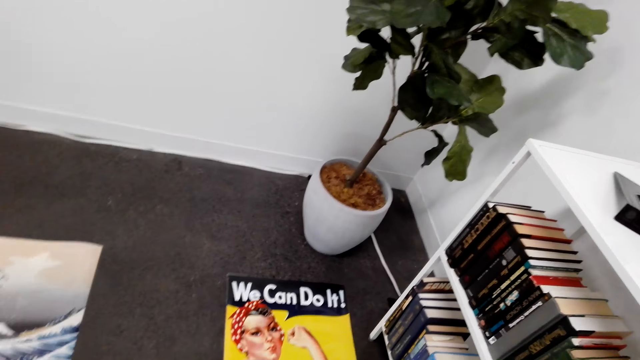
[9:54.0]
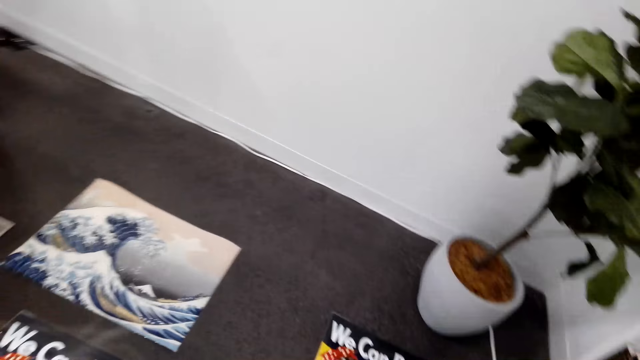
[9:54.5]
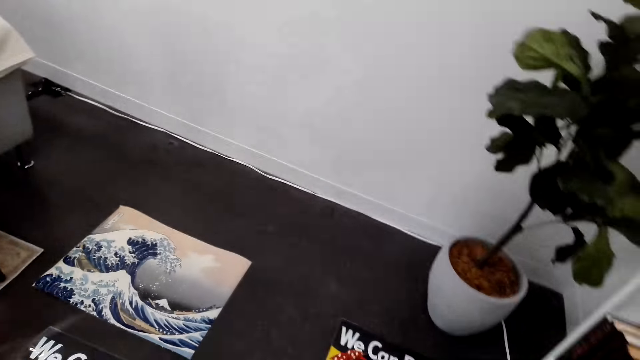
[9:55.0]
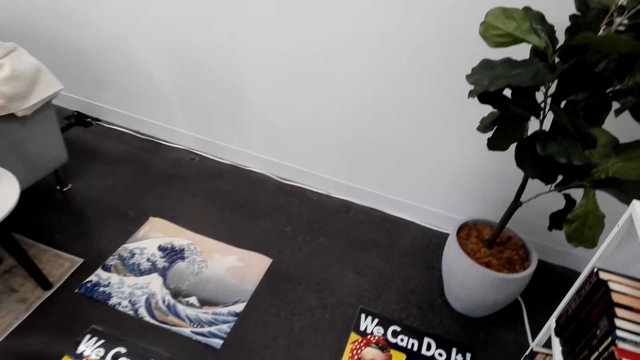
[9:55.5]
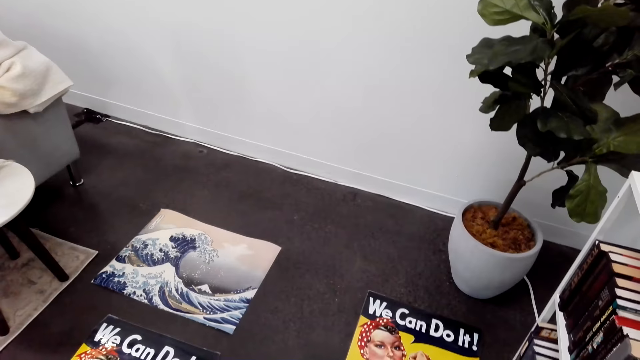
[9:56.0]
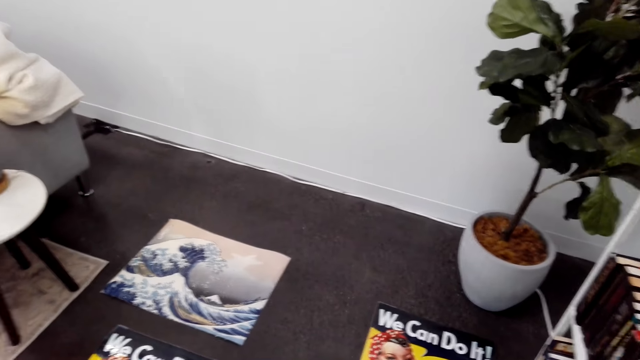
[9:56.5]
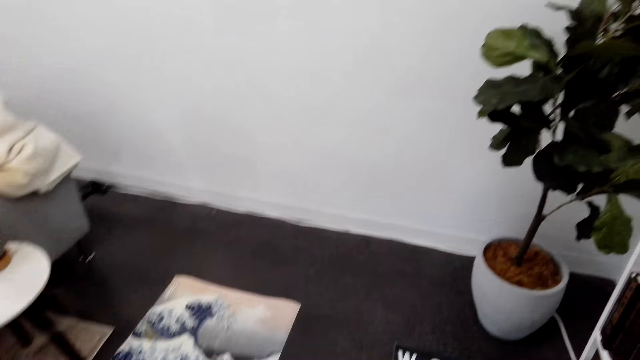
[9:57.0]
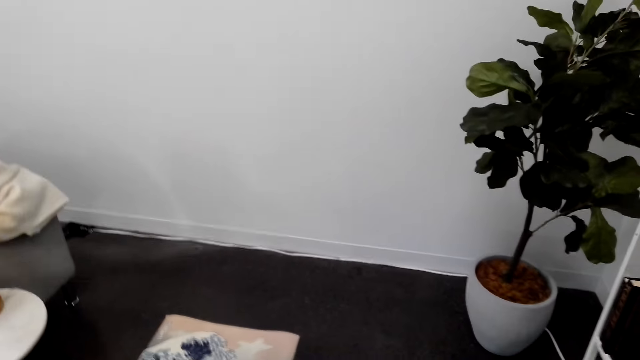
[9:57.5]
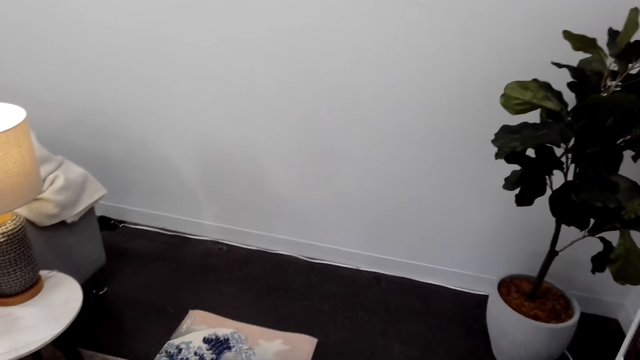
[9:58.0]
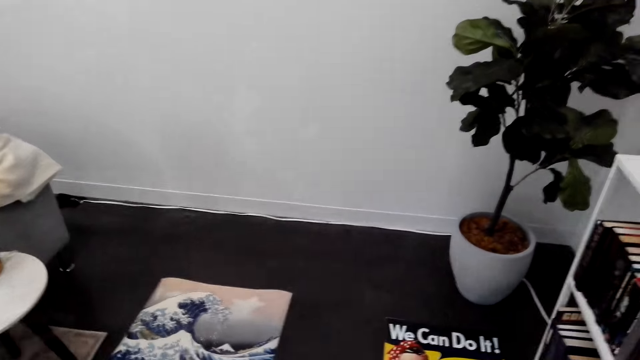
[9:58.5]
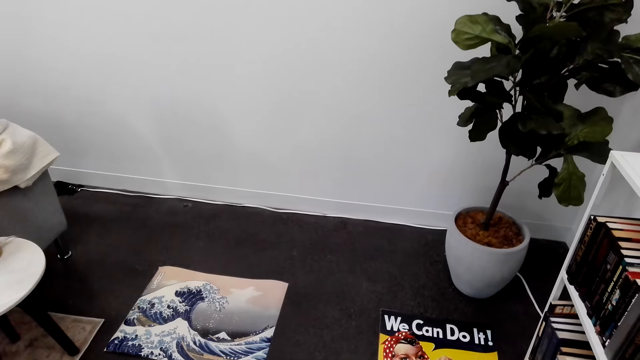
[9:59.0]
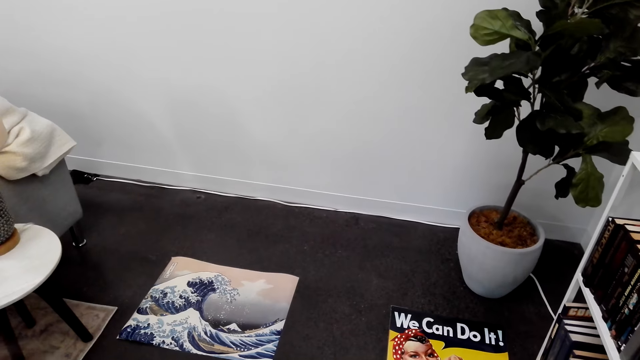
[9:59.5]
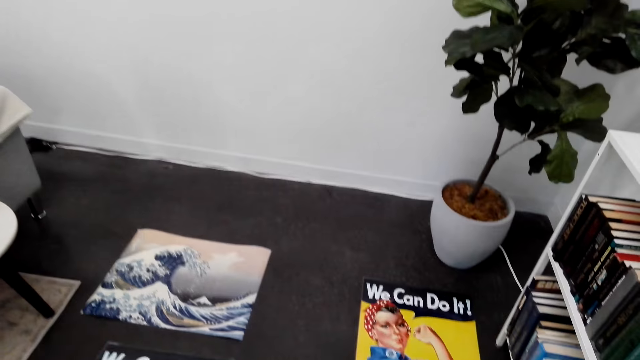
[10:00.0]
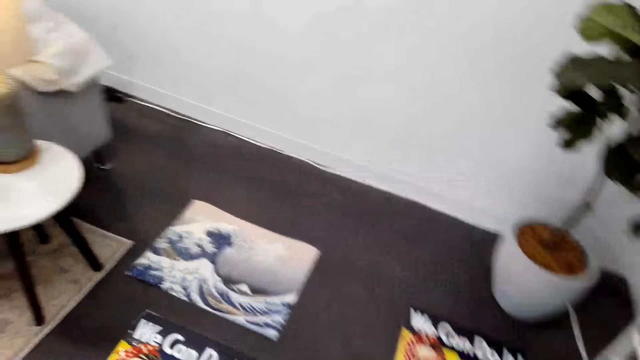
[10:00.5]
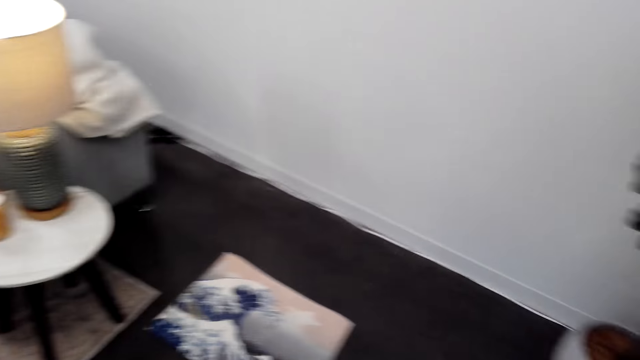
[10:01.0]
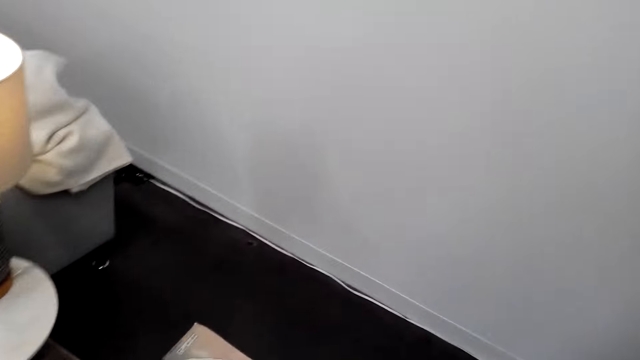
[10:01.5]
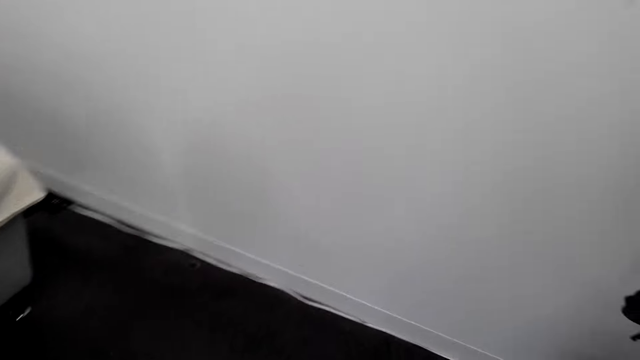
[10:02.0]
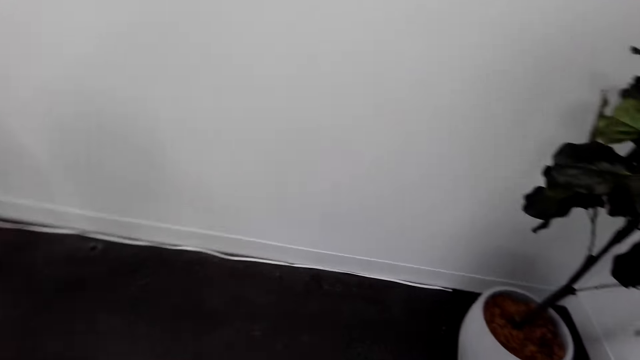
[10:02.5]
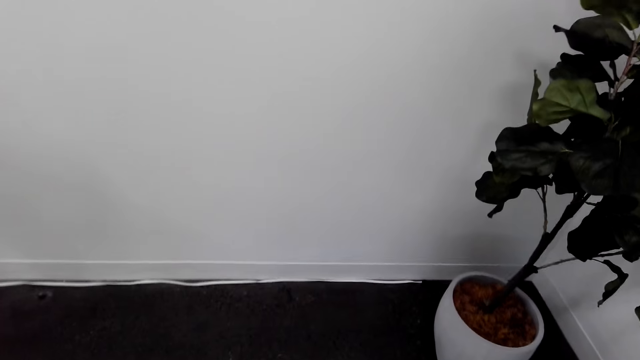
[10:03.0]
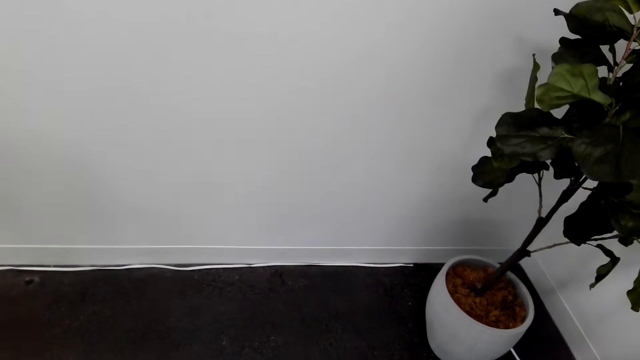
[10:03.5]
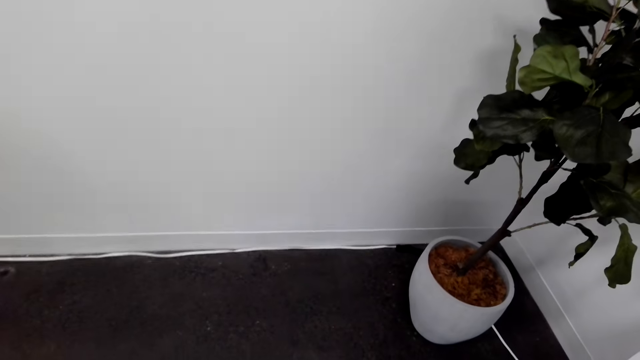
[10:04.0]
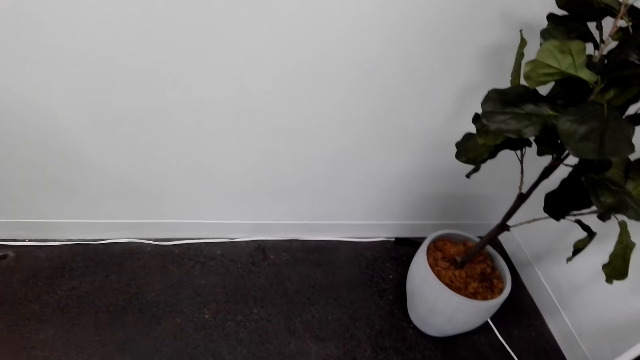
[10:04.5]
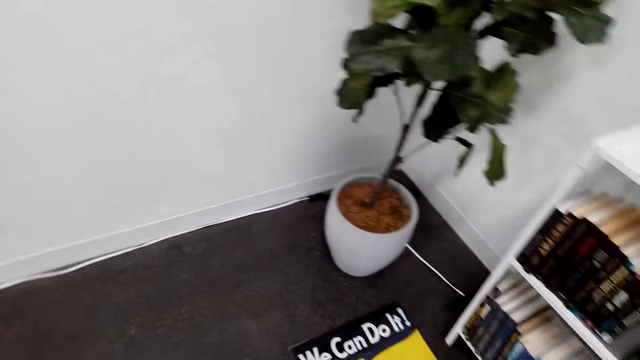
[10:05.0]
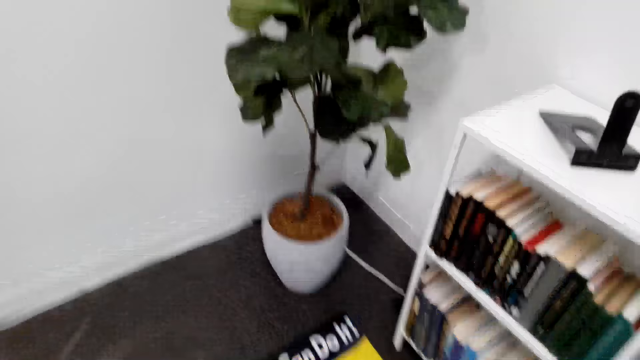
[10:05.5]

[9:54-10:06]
The camera wearer looks at the other poster. They move to the wall.

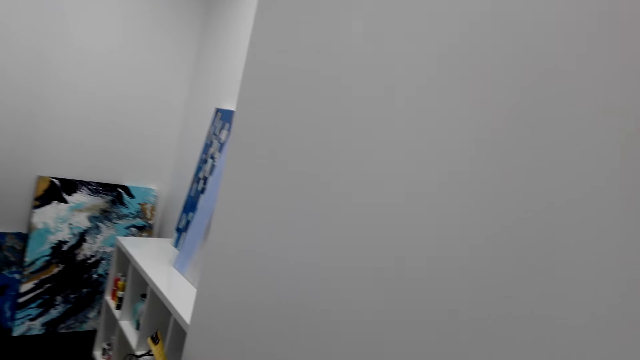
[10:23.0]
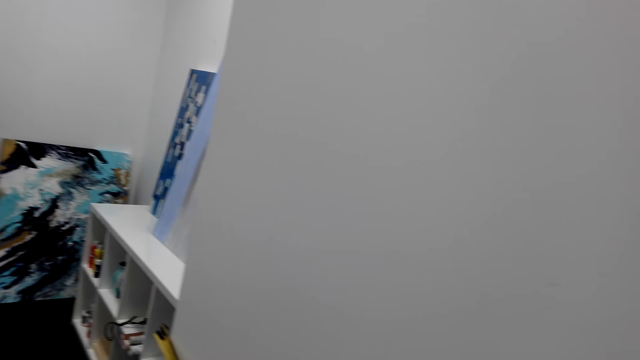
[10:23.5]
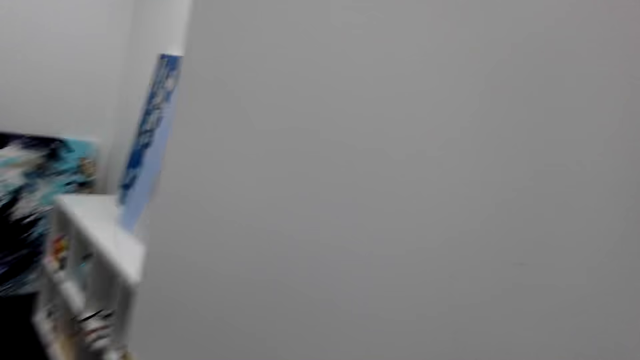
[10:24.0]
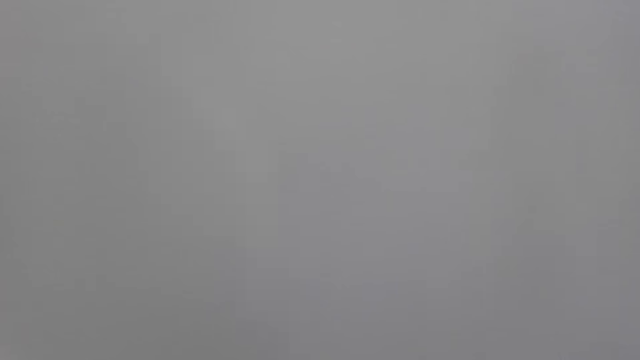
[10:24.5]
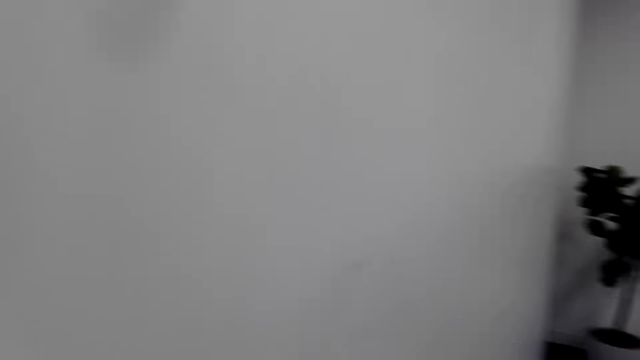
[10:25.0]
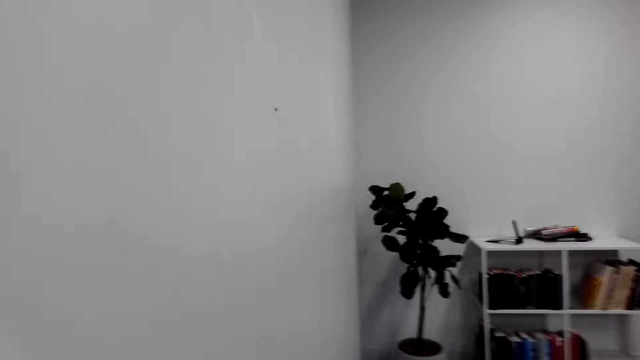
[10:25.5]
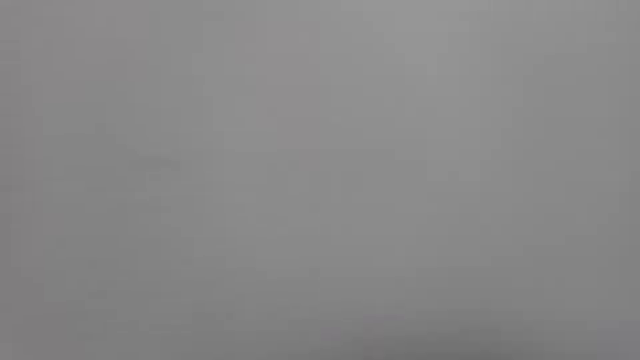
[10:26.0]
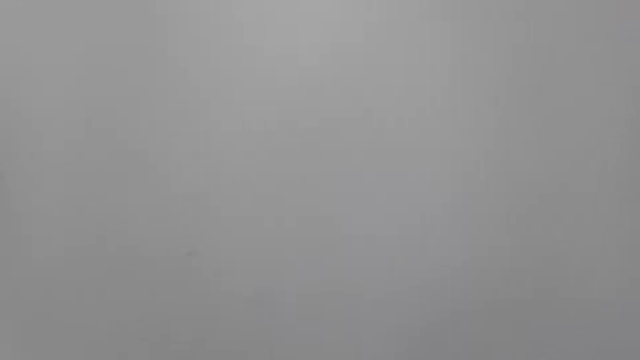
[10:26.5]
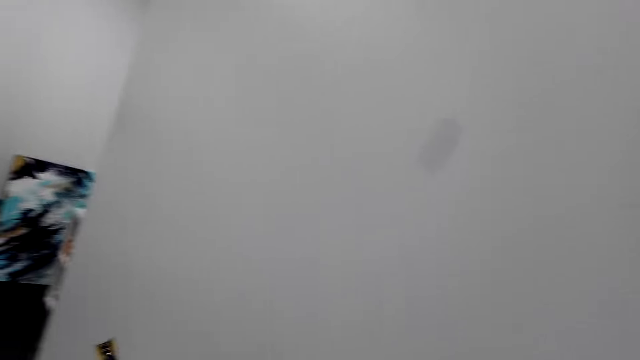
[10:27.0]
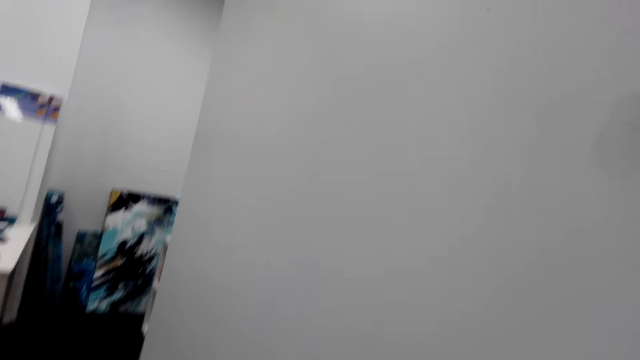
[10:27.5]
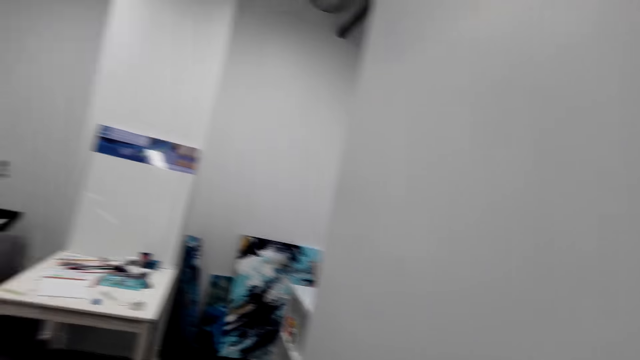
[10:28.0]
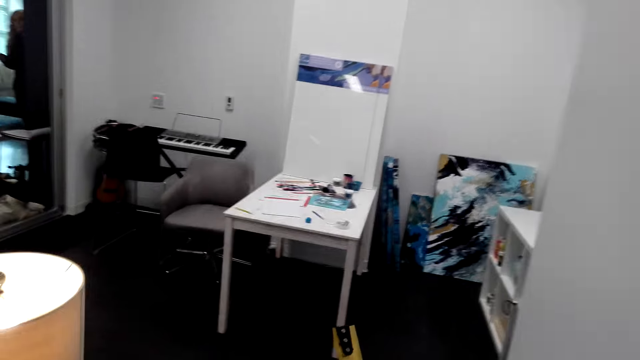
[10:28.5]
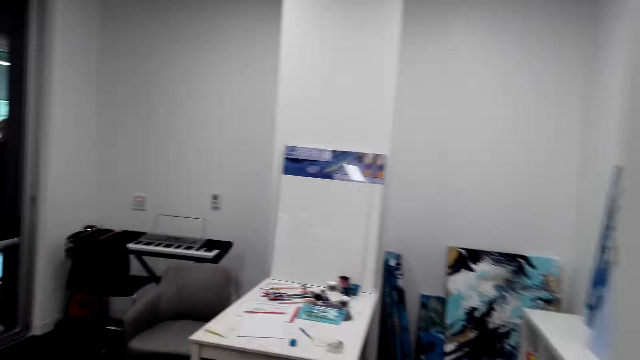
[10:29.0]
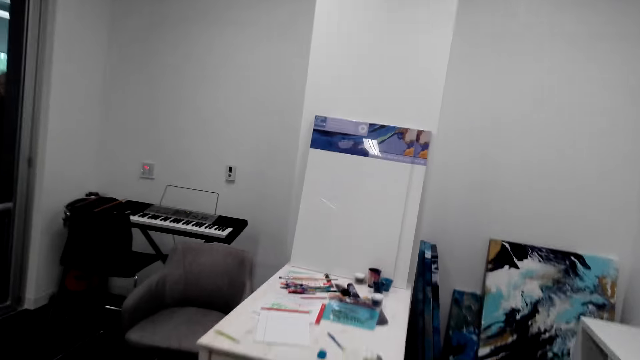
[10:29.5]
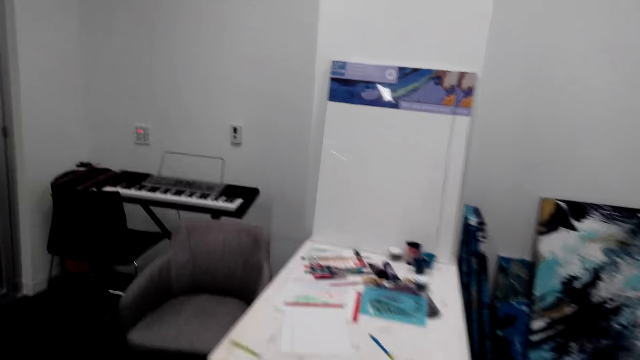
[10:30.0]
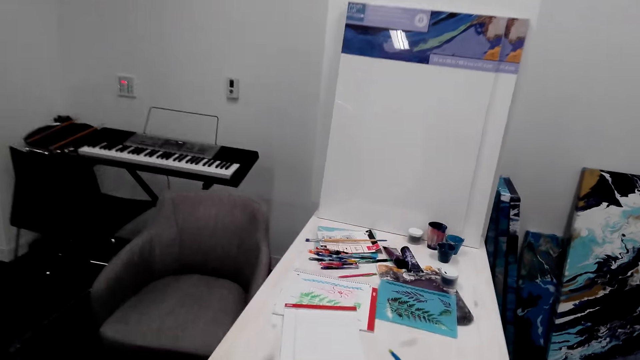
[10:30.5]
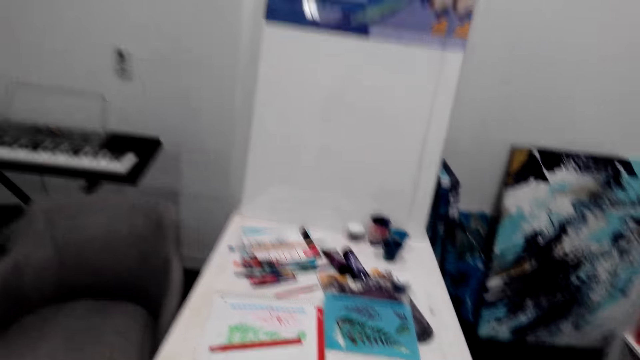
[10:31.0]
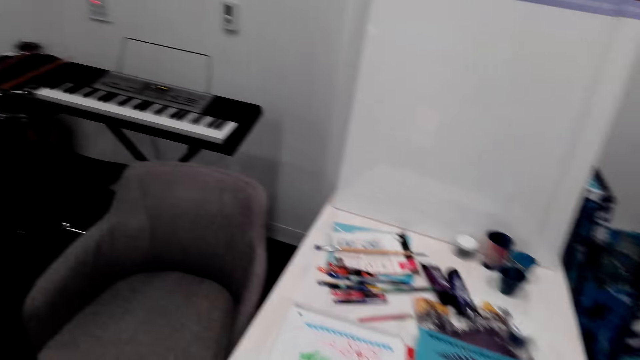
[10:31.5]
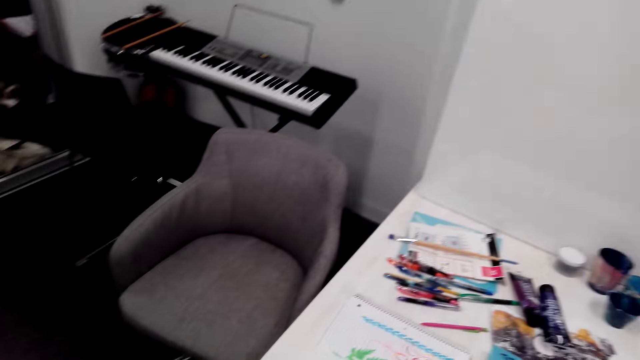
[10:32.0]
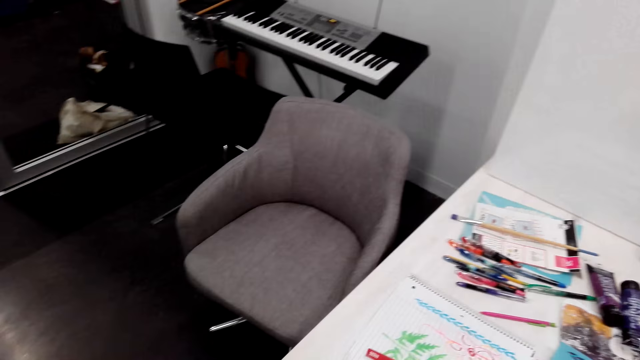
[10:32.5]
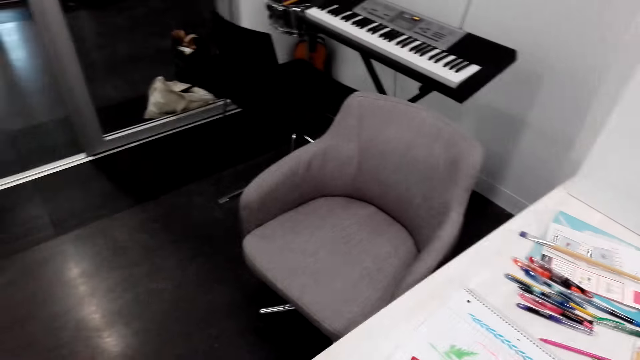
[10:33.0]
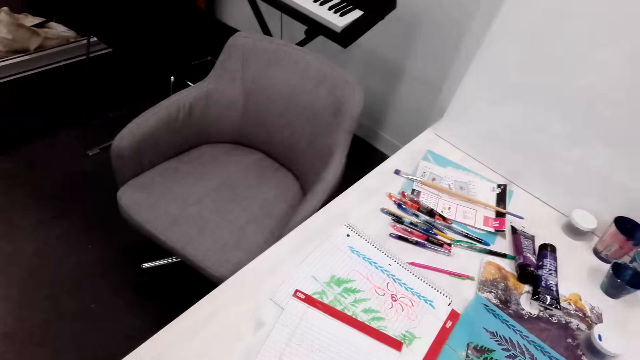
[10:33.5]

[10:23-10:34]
The camera wearer looks at a painting. They measure the wall. They turn beside the wall. They look at the wall. They walk beside the wall. They walk to a desk. They look at the desk.
